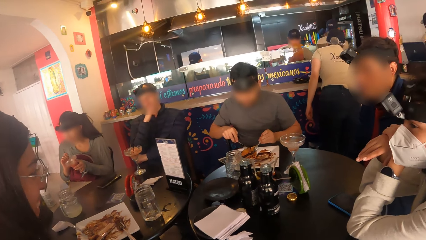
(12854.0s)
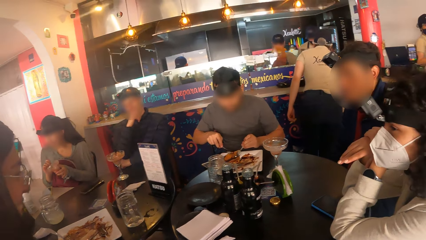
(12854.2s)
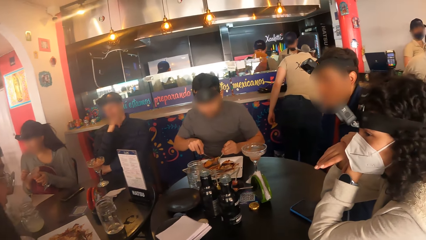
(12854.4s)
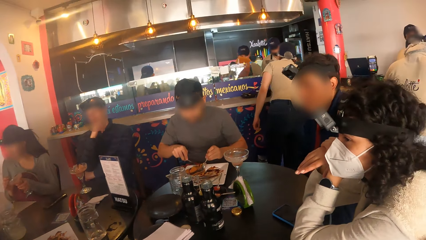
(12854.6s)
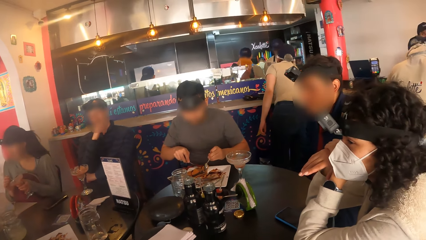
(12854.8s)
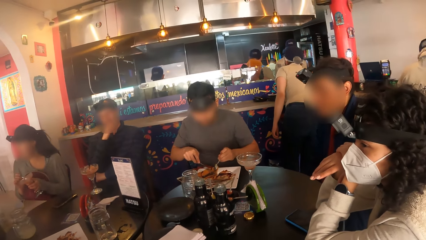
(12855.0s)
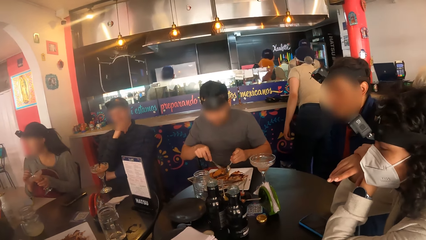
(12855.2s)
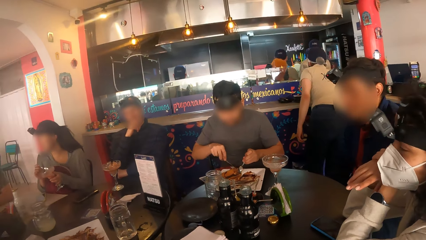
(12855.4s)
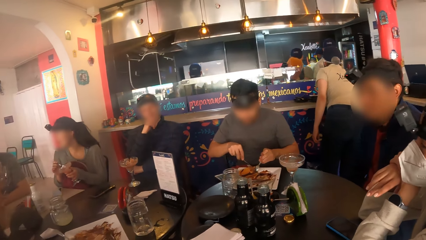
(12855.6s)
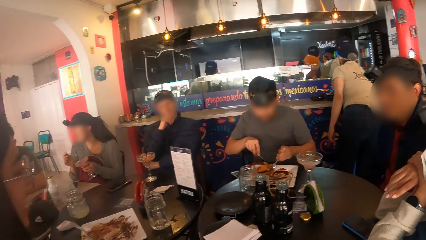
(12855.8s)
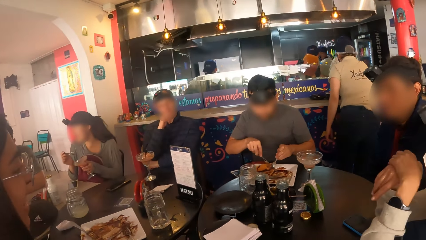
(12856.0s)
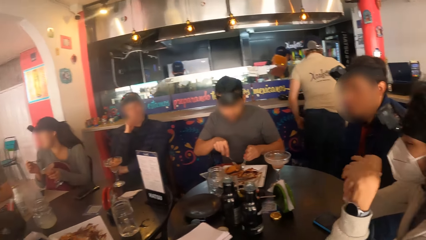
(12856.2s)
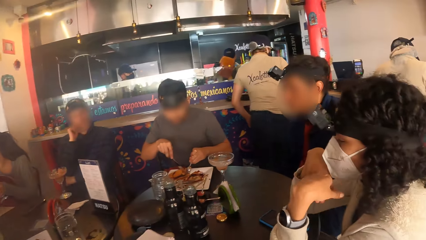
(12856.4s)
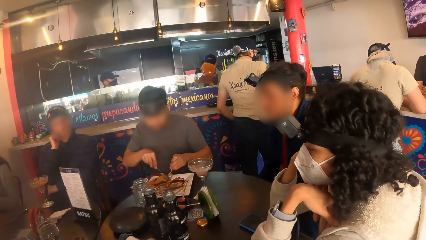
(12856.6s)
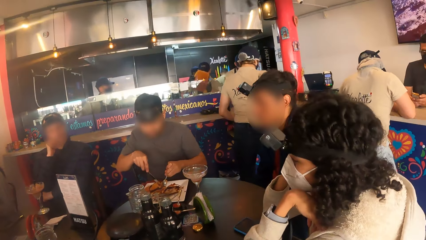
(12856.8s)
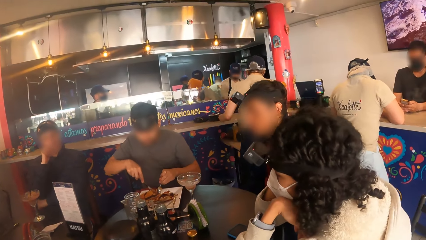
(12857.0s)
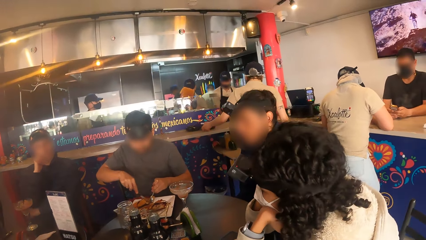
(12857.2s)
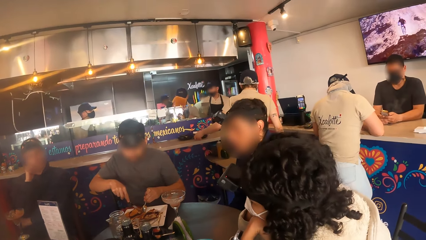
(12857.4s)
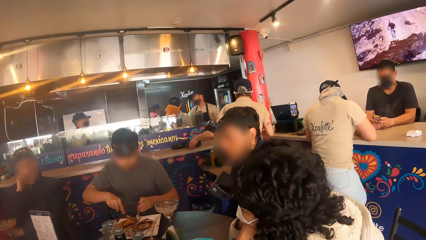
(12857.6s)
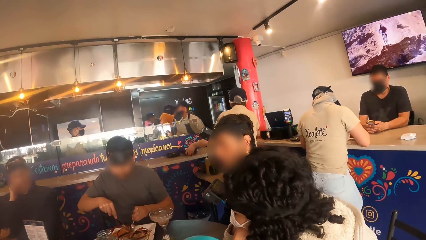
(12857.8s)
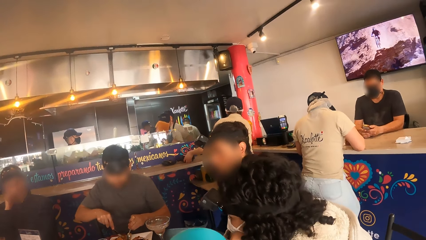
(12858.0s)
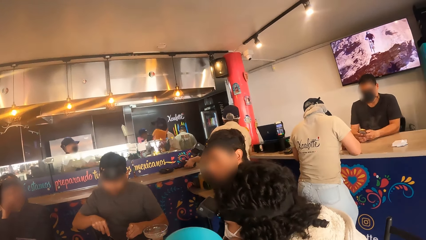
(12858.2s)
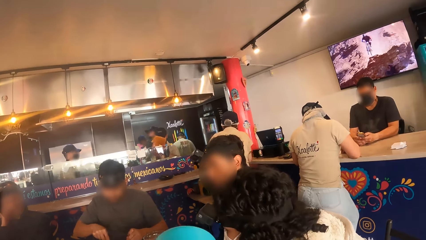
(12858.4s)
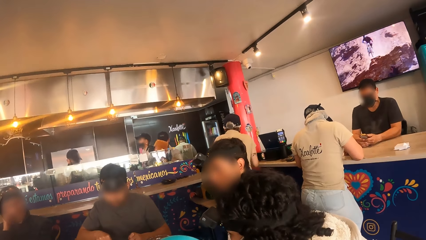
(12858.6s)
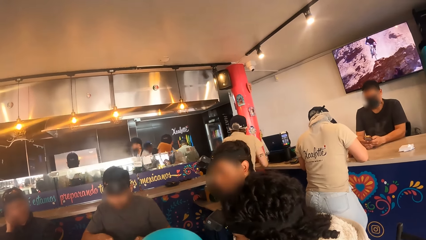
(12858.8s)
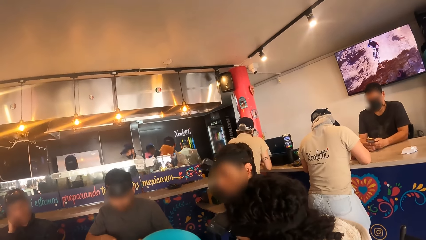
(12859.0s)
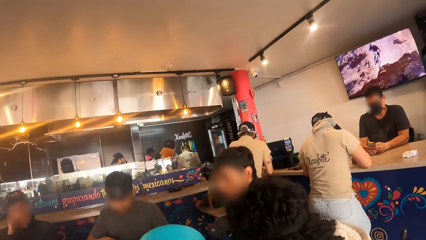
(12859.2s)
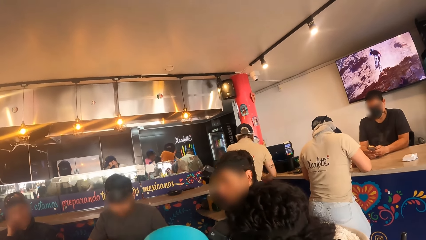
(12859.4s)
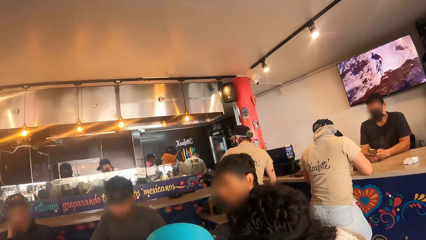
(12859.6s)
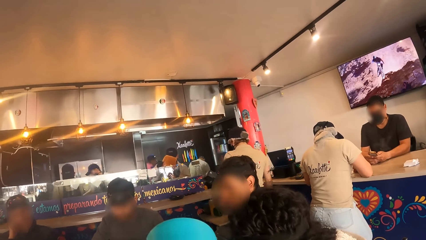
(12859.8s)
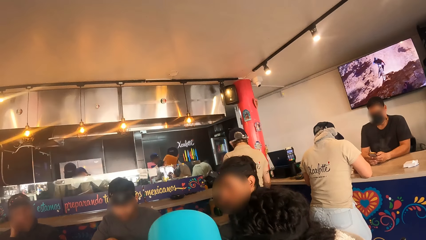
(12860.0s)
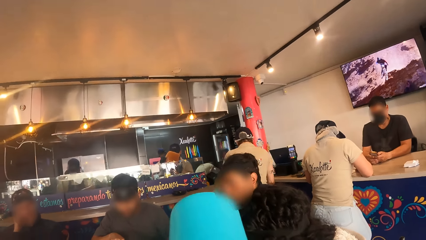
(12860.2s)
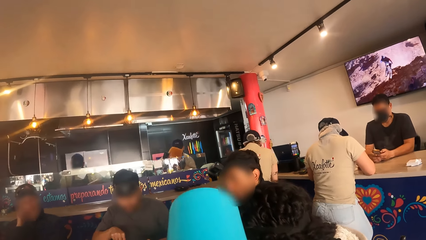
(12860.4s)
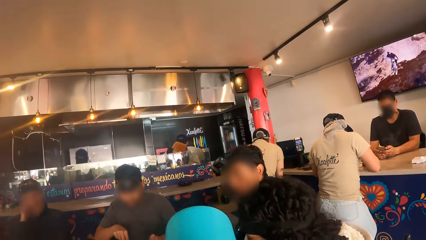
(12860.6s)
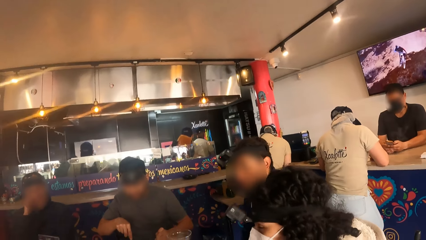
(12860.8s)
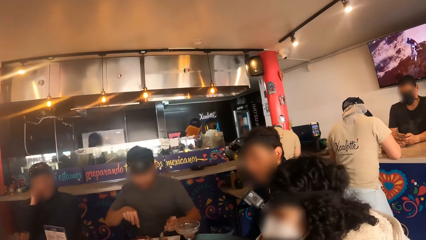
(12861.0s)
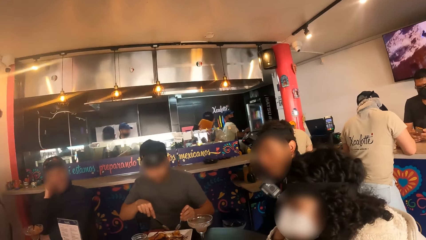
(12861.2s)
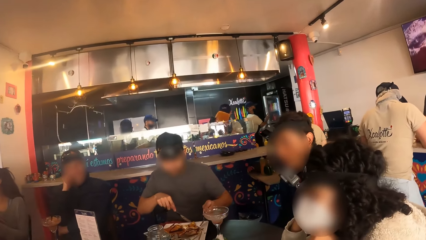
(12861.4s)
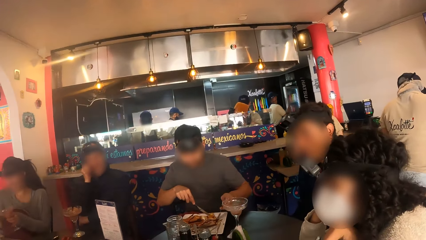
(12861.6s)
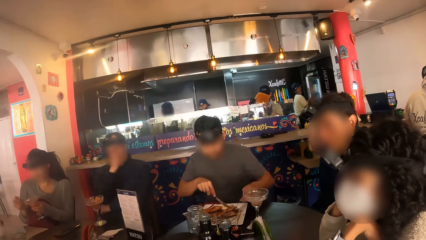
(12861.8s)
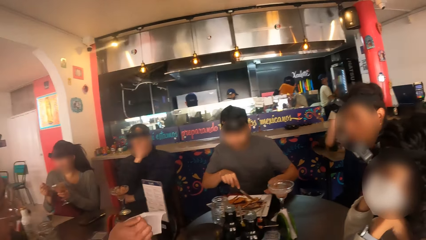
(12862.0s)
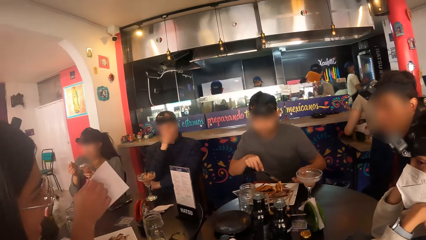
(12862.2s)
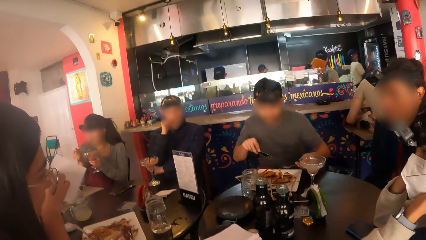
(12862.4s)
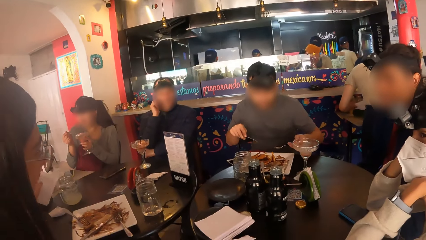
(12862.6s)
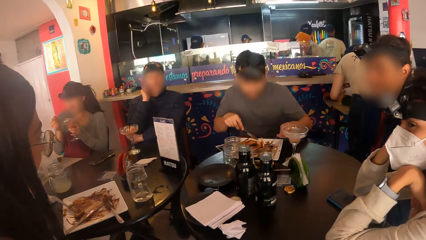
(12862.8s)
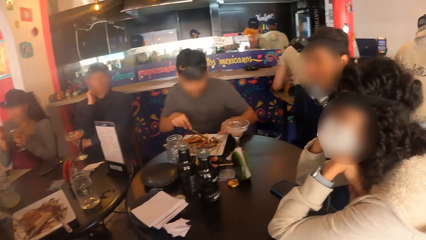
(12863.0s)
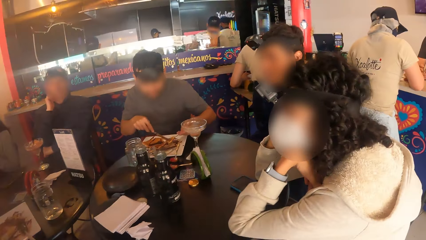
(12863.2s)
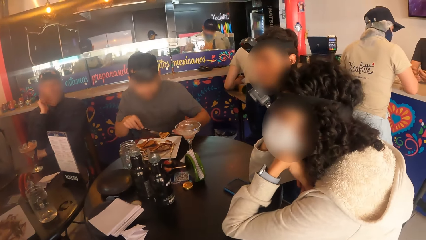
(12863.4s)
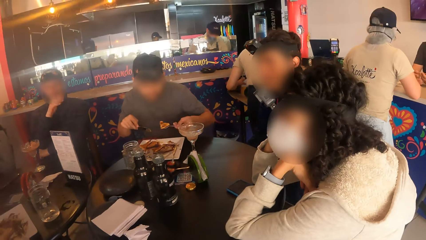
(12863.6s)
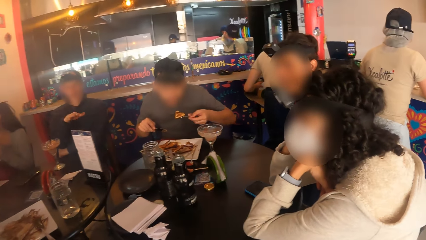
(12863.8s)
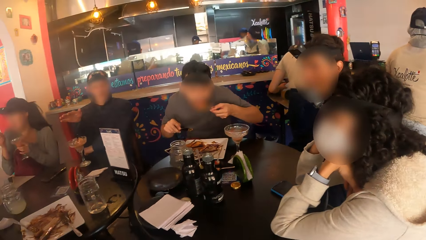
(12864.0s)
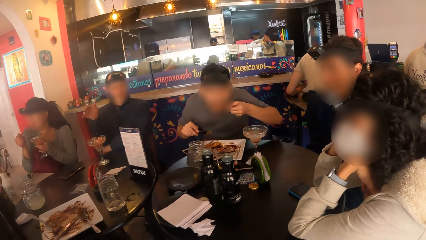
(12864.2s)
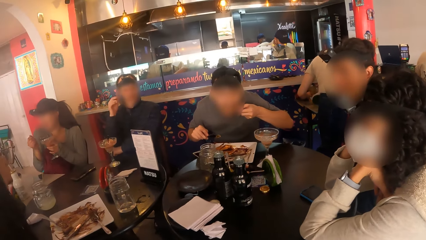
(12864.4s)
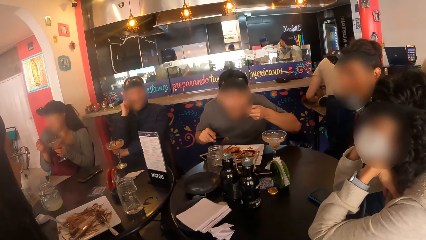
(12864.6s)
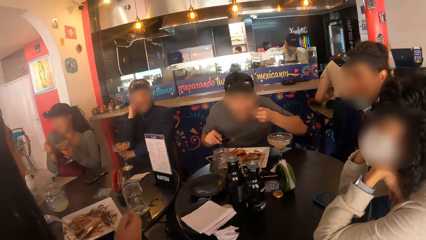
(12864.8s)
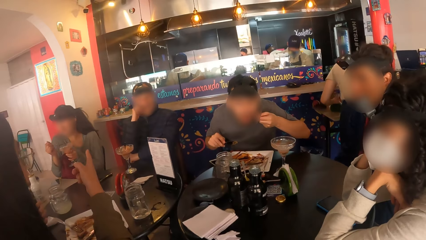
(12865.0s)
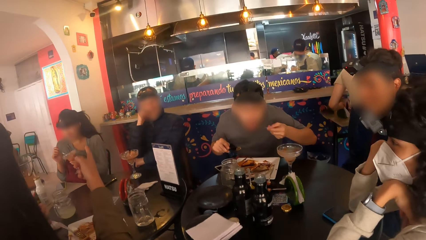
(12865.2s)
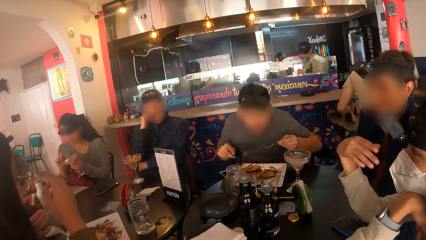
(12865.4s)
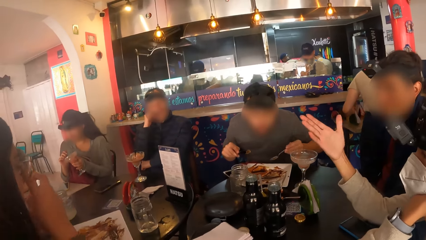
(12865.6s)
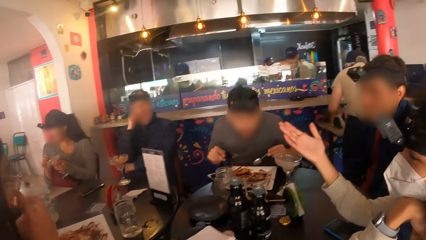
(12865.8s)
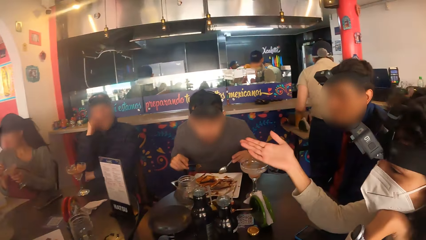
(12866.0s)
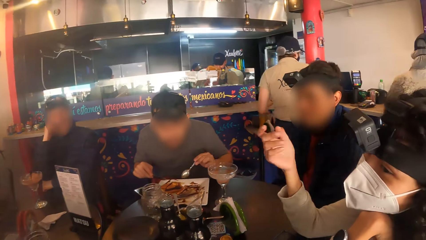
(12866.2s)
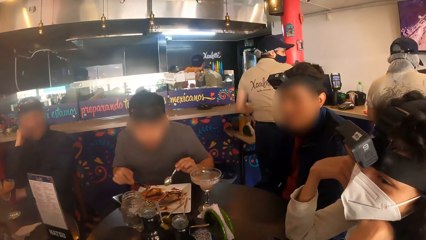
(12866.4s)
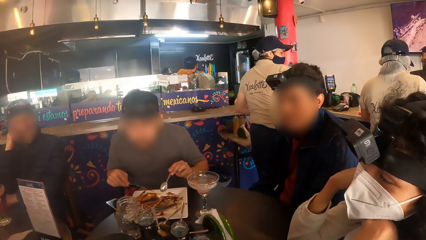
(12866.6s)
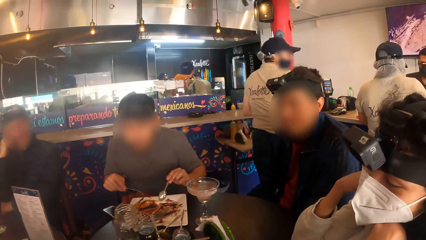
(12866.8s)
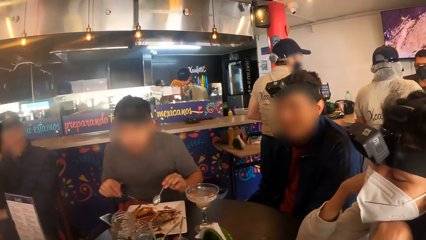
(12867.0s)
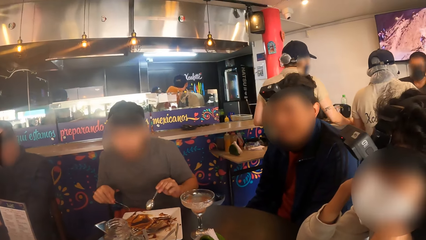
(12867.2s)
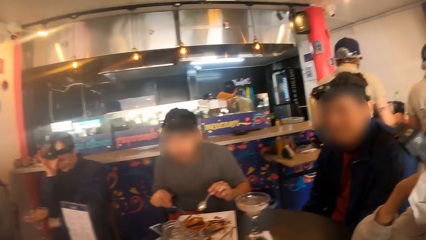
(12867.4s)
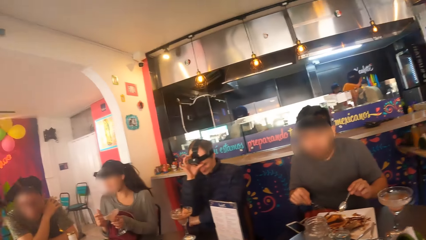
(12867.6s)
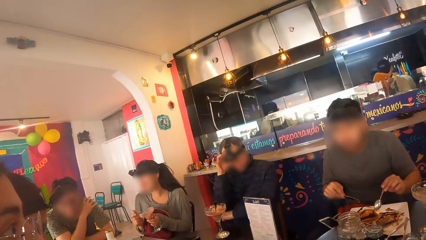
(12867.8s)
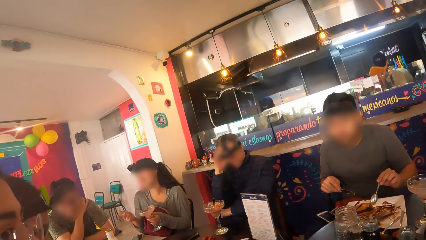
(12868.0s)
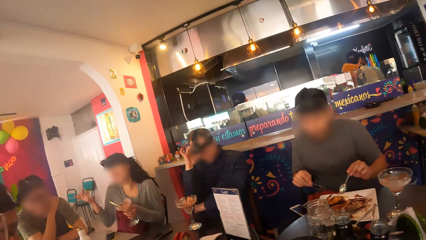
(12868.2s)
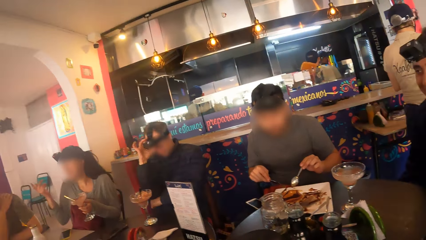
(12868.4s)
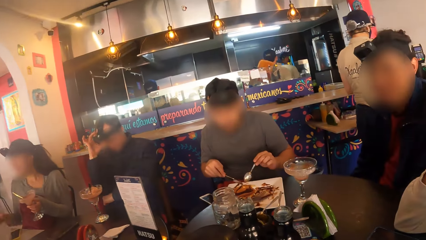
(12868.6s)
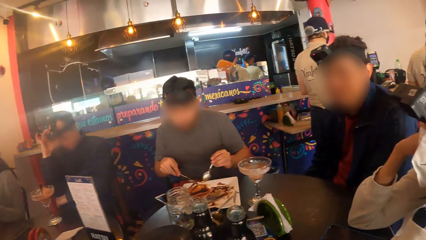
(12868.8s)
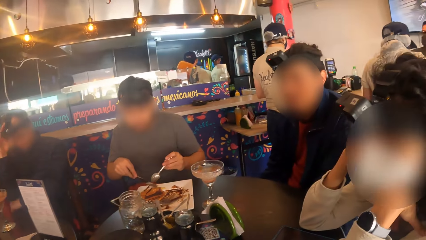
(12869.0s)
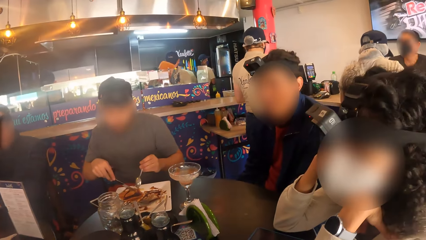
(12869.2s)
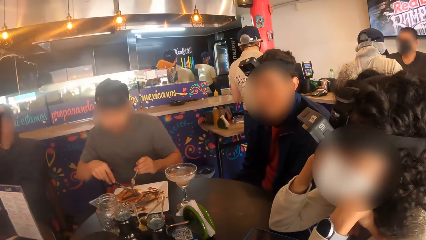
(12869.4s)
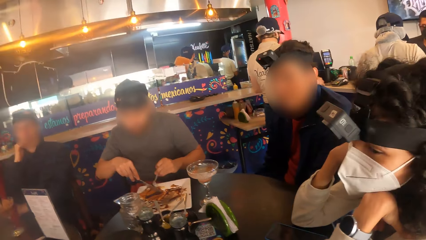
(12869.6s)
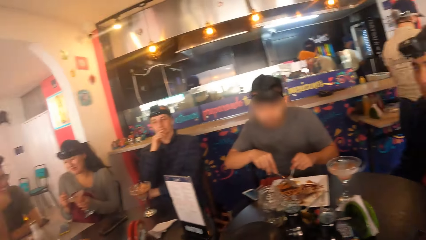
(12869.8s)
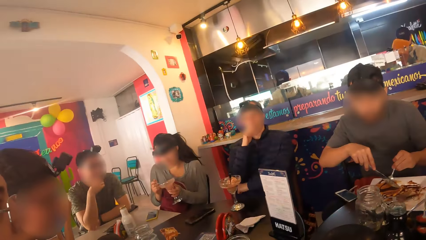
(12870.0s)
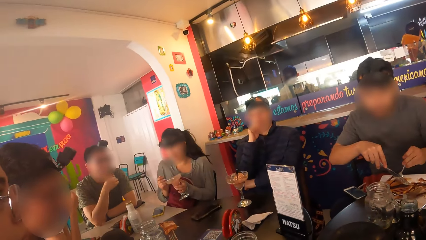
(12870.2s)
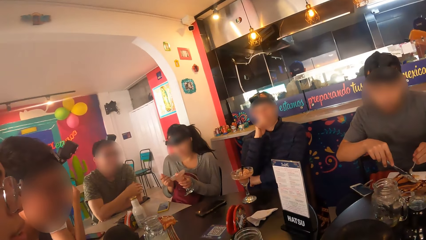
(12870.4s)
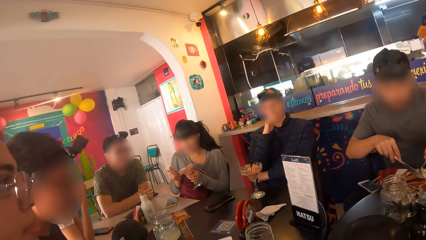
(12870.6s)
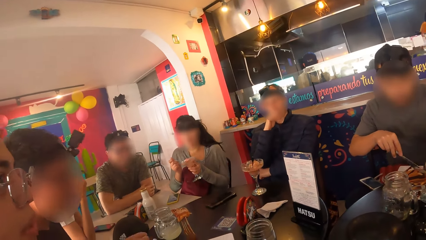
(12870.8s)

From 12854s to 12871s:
A man cuts through food. The camera wearer drinks from a bottle in her right hand. Another man picks up a piece of tissue with his right hand. The first man picks up a piece of taco with the spoon in his right hand. A woman eats some smoothie with the spoon in her right hand. The first man eats the piece of taco with the spoon in his right hand. Another woman touches her glasses with her right hand.
